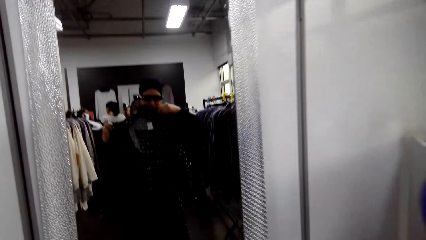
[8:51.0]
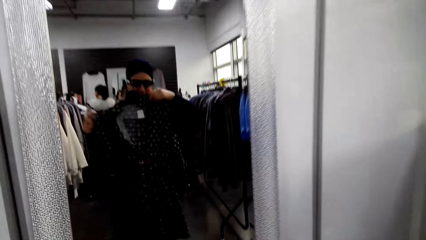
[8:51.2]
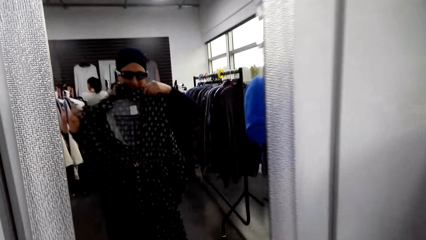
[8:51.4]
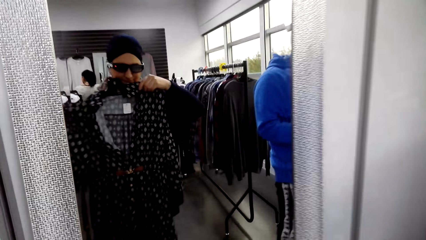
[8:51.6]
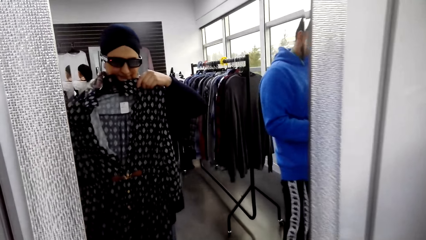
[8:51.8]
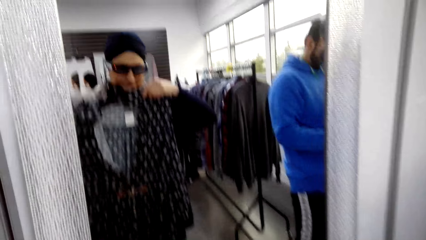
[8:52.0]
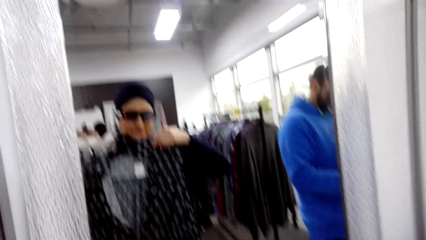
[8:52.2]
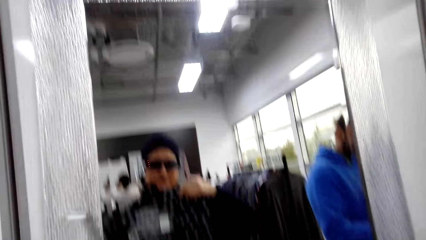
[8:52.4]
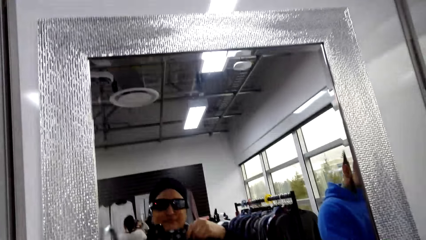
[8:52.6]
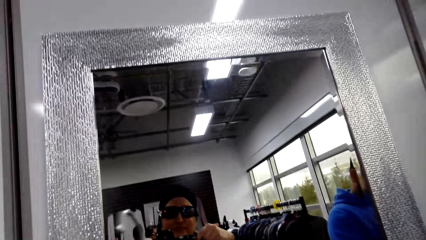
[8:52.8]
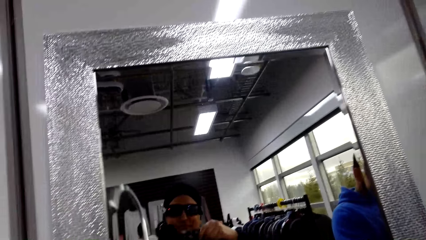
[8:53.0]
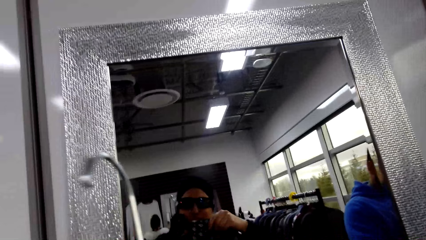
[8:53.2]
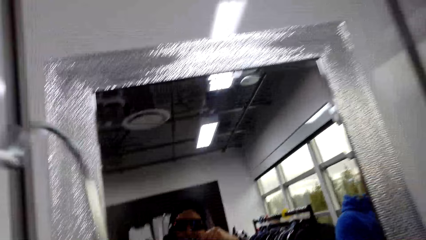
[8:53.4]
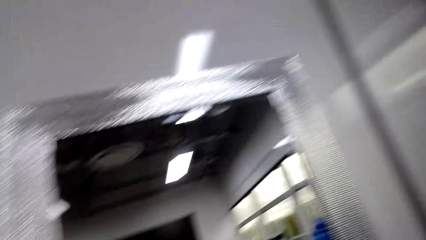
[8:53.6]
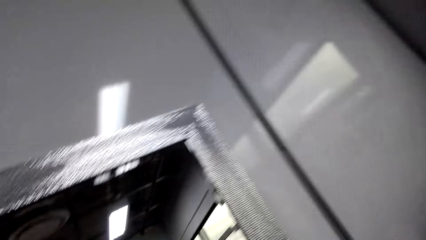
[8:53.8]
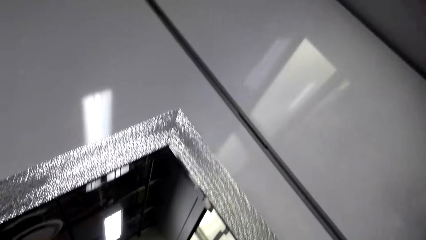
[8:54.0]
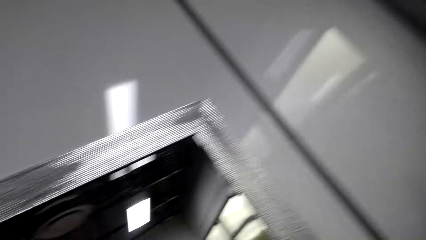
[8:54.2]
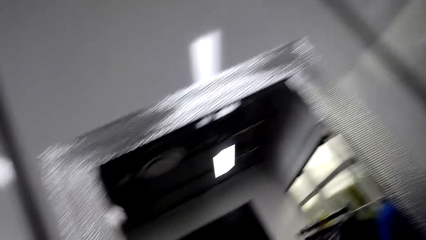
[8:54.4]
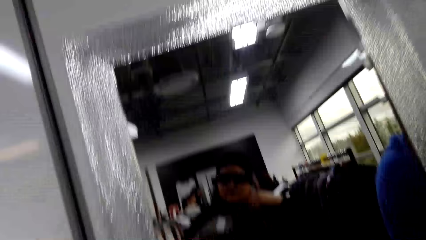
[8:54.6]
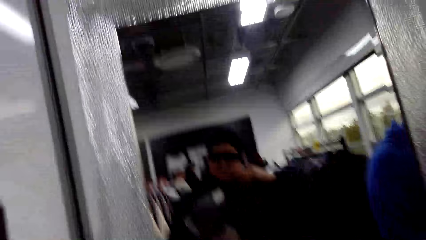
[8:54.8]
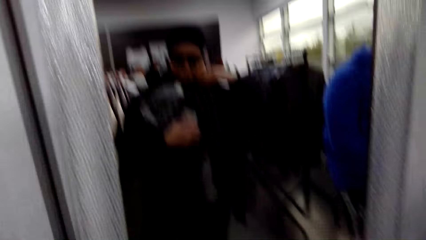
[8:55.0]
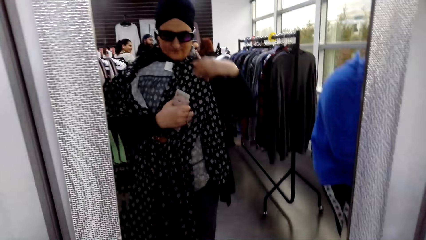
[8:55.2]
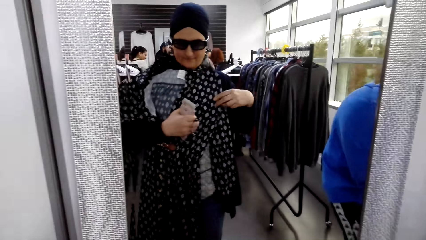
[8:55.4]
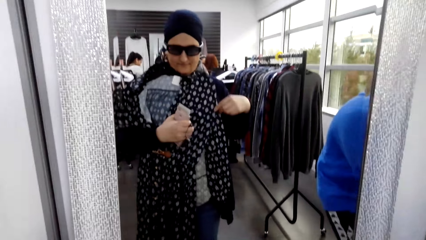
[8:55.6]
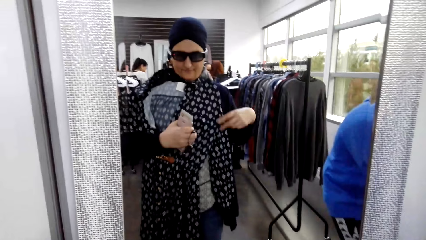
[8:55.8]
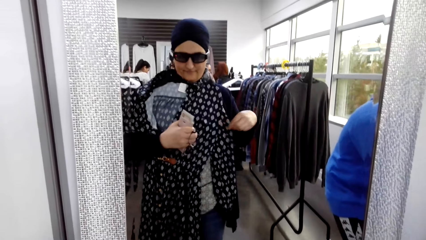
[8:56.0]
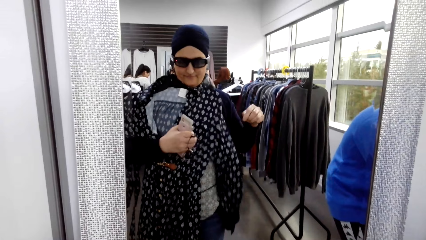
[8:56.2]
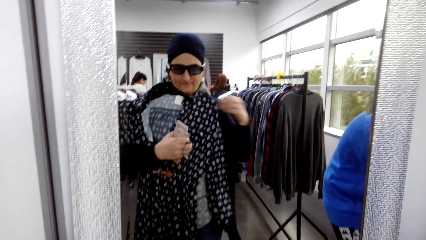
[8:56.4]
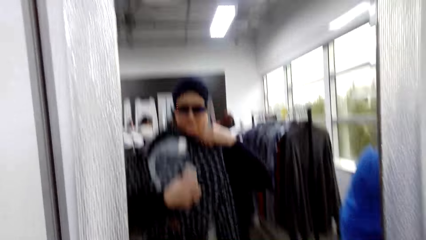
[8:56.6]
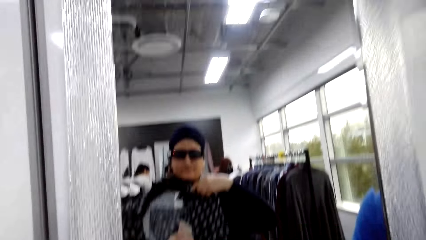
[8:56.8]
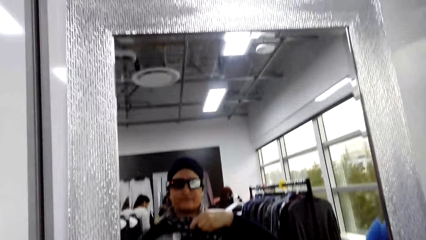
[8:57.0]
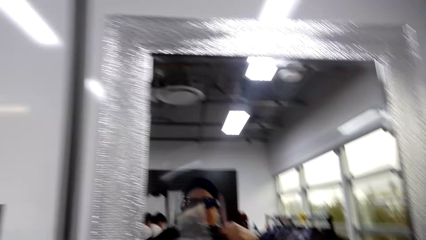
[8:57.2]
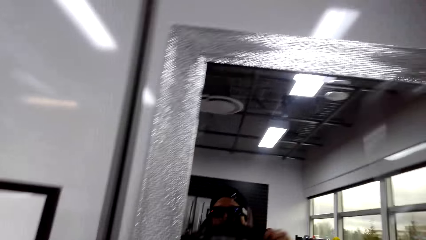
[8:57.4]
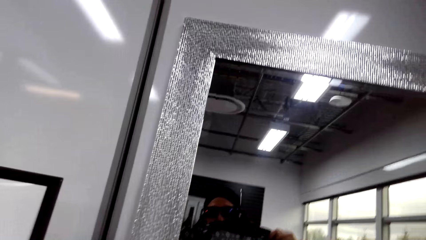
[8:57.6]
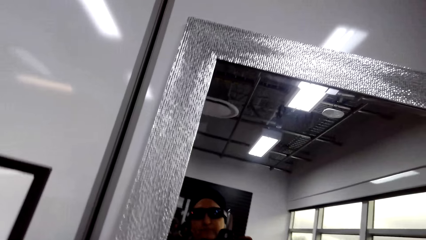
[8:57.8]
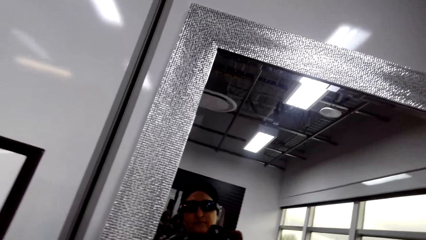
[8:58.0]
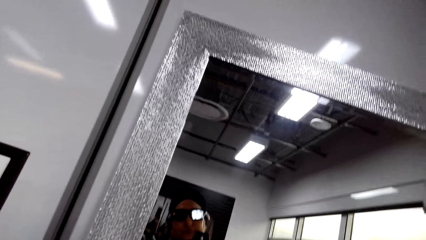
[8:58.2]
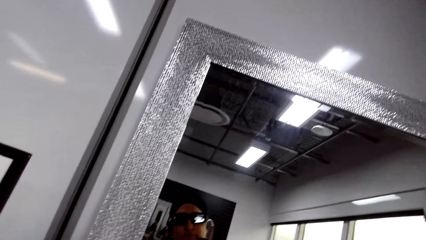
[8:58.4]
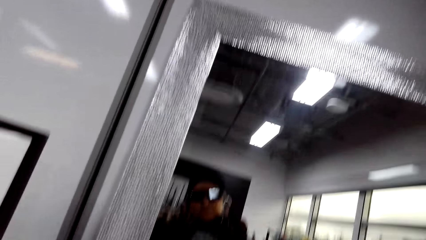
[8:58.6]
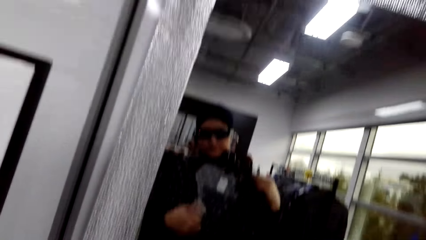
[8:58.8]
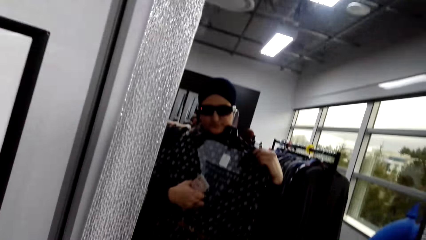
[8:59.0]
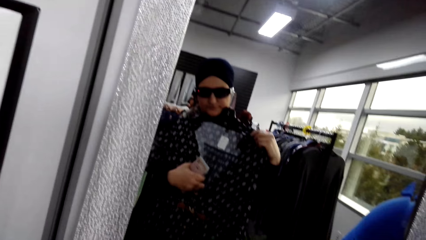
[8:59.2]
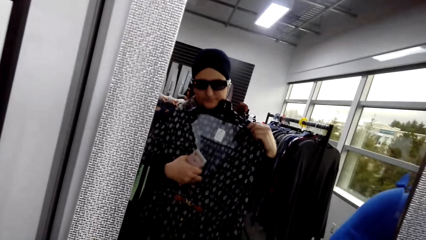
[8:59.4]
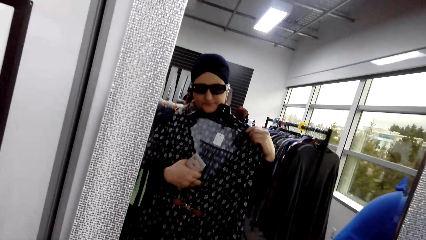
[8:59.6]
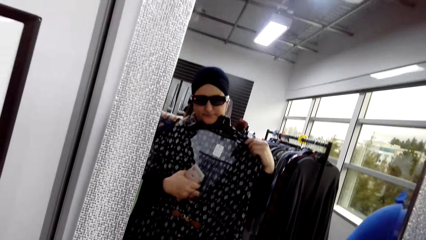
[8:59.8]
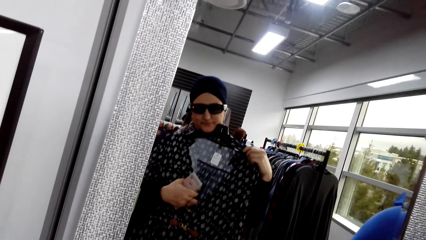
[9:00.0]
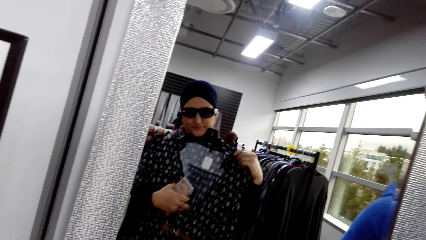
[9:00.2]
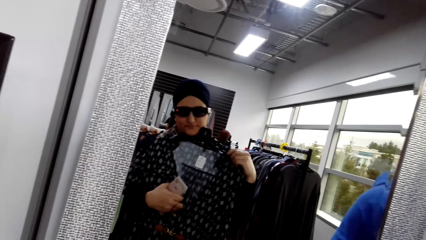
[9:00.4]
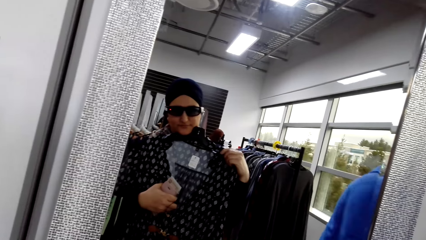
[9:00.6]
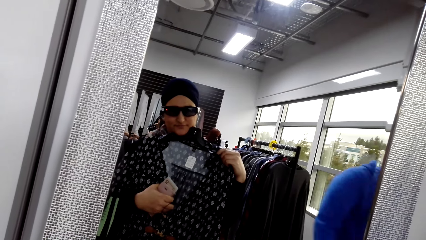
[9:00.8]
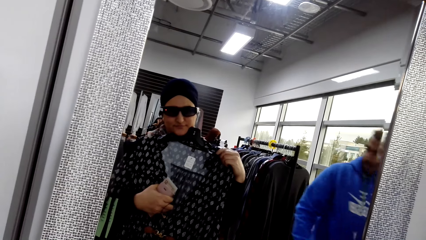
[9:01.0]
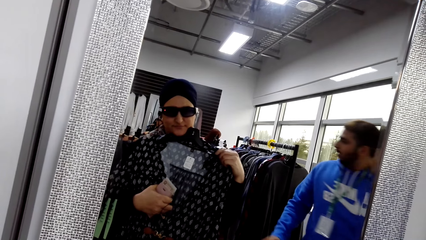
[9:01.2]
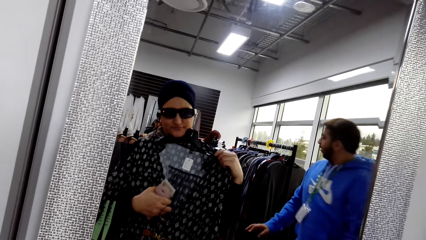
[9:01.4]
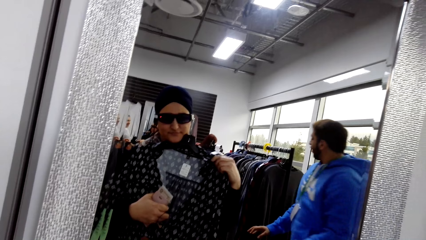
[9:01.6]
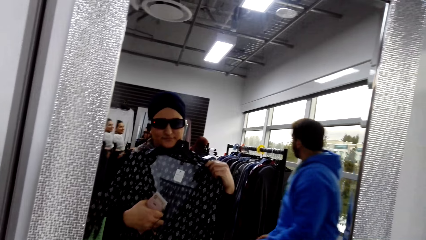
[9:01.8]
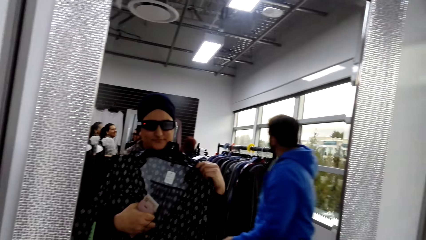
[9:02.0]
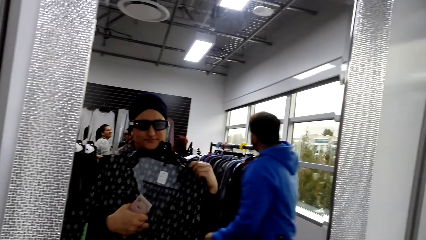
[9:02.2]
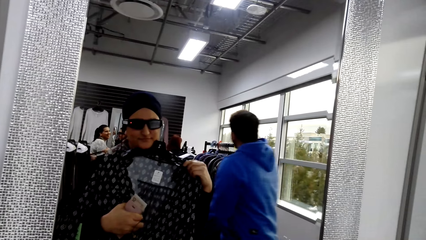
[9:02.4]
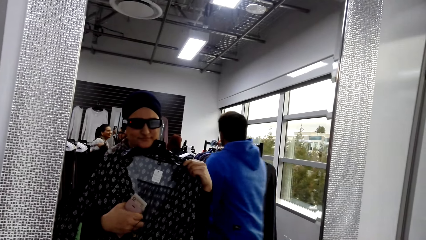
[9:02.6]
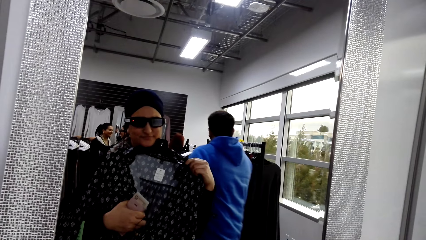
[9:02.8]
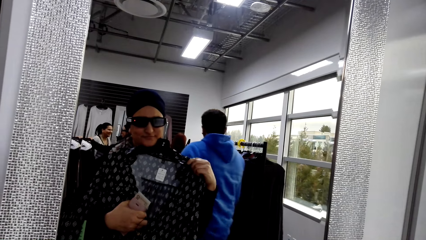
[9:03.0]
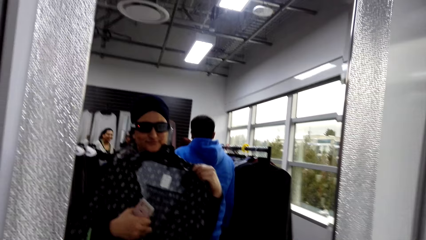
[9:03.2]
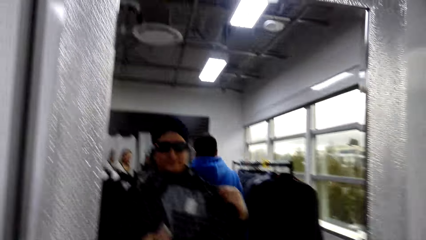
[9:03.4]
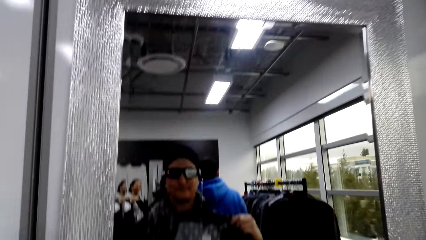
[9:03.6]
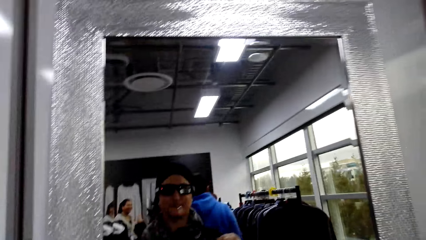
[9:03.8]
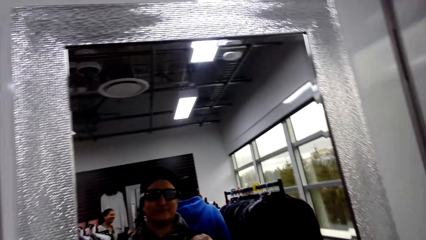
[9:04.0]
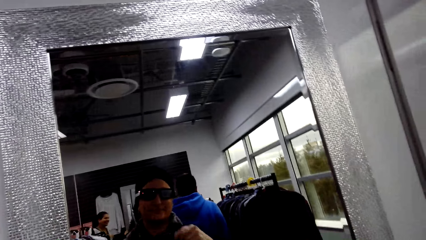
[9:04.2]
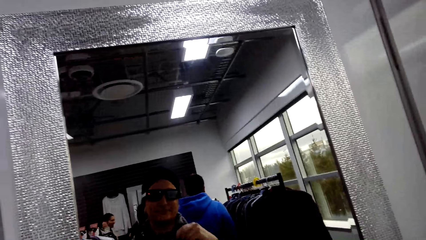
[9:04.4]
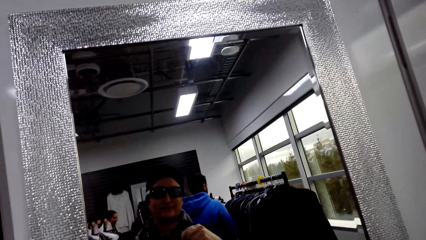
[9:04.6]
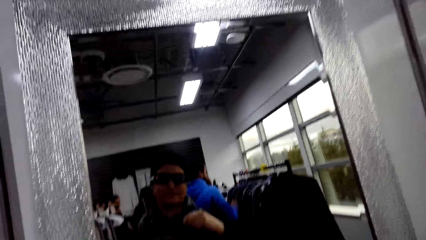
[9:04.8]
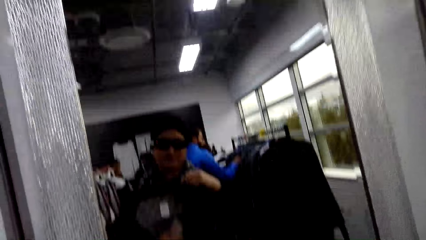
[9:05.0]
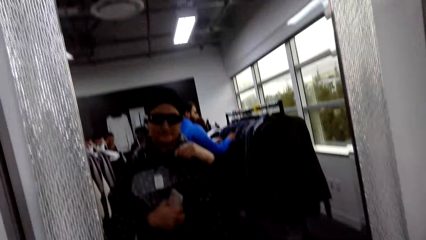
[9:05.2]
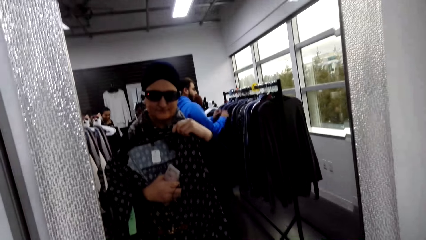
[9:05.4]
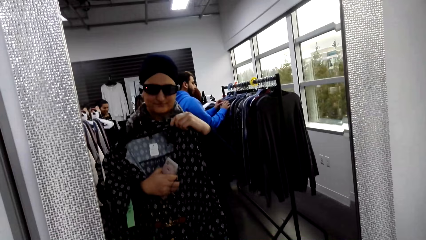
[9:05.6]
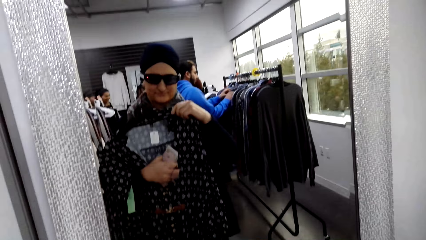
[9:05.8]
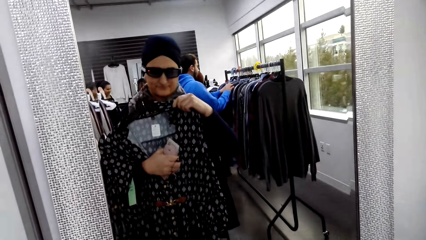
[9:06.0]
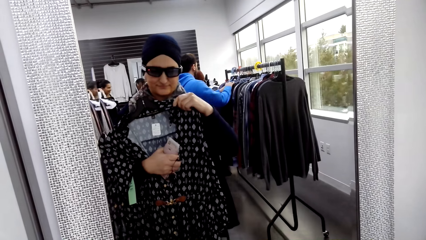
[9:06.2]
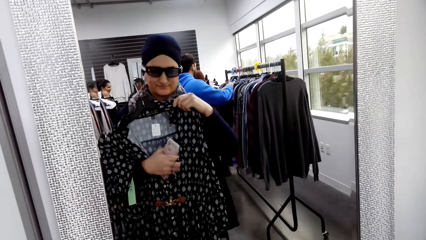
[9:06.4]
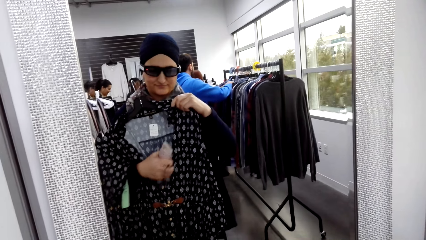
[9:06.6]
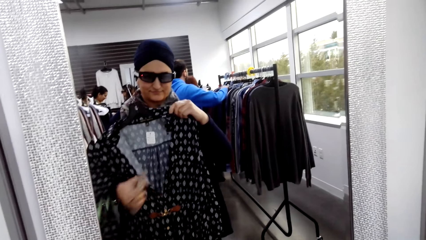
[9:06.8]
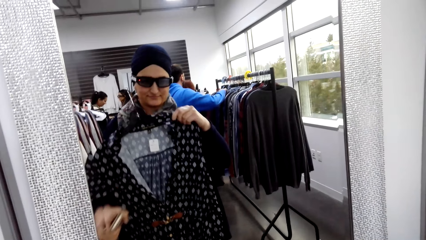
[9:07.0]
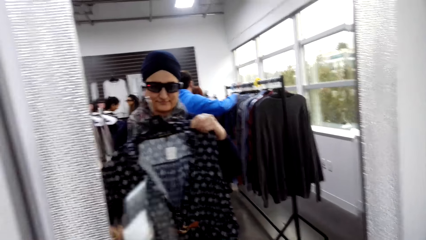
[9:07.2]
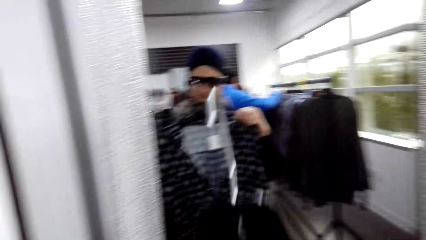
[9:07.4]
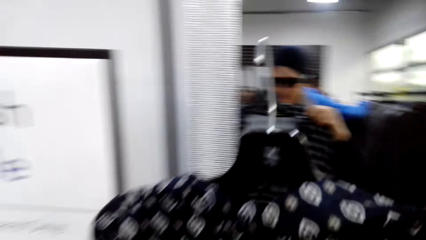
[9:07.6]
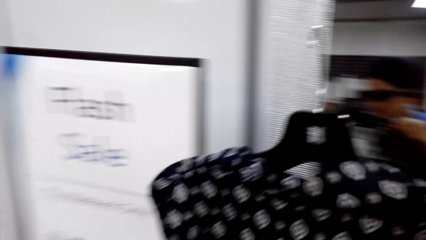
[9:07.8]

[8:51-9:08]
The camera wearer walks to the mirror. She places the blouse on her chest.
